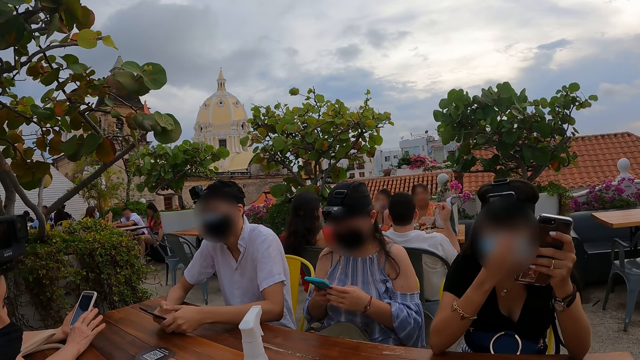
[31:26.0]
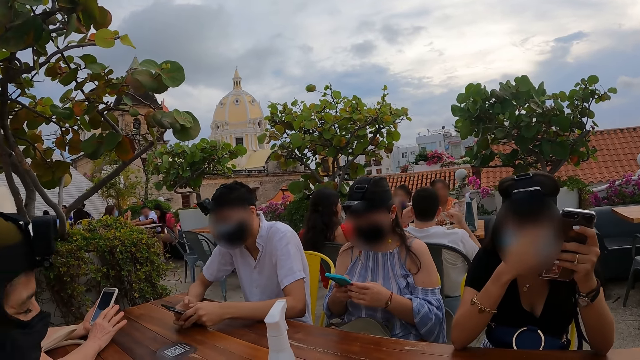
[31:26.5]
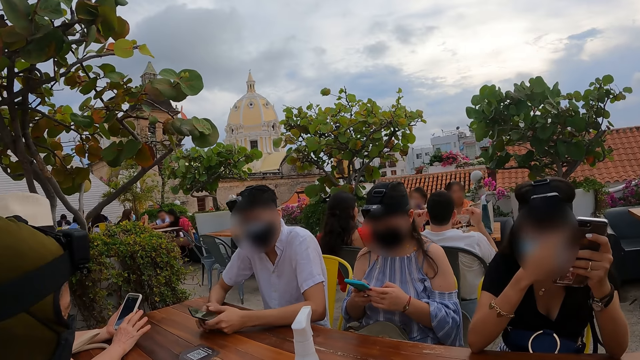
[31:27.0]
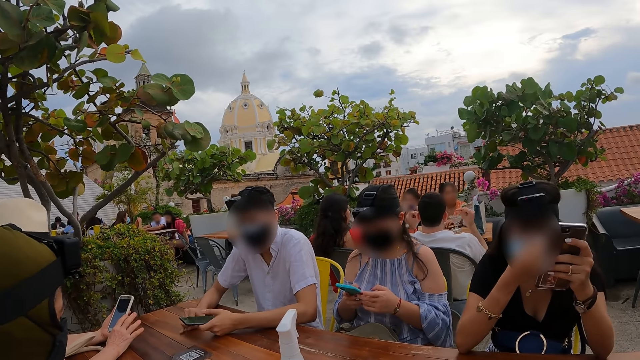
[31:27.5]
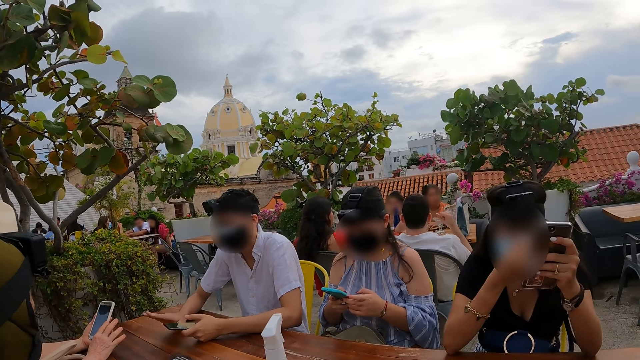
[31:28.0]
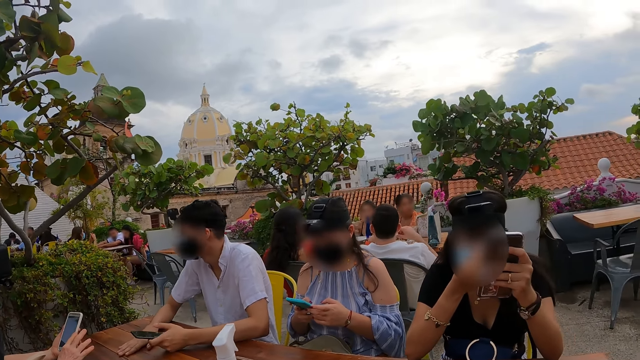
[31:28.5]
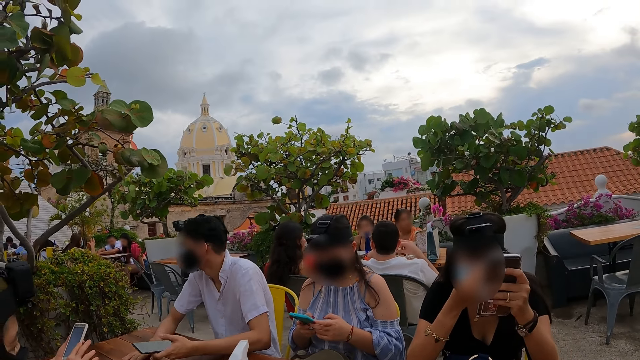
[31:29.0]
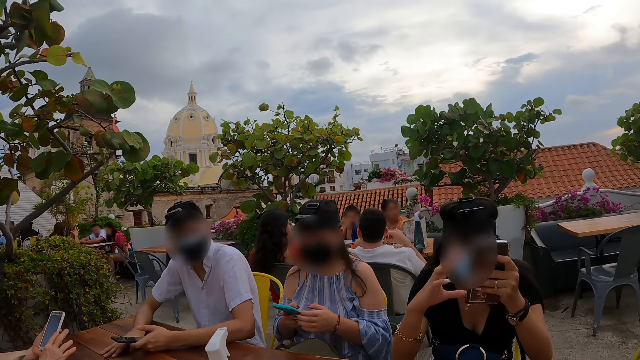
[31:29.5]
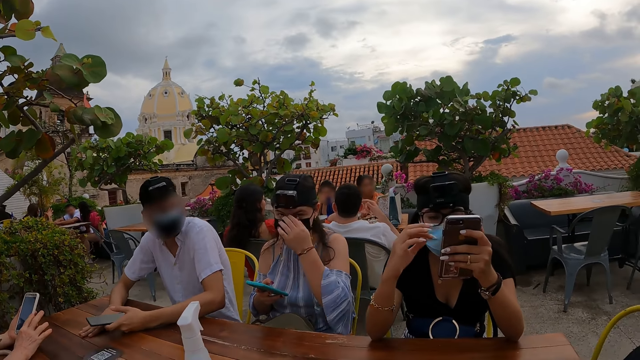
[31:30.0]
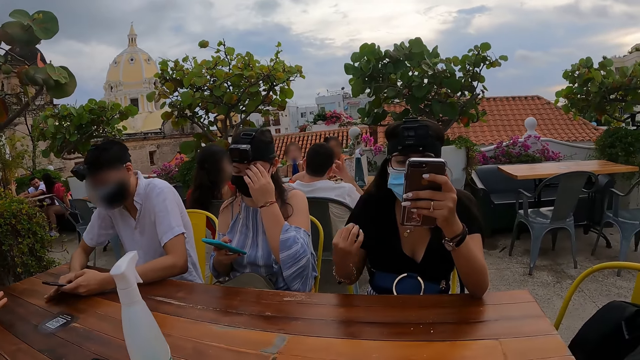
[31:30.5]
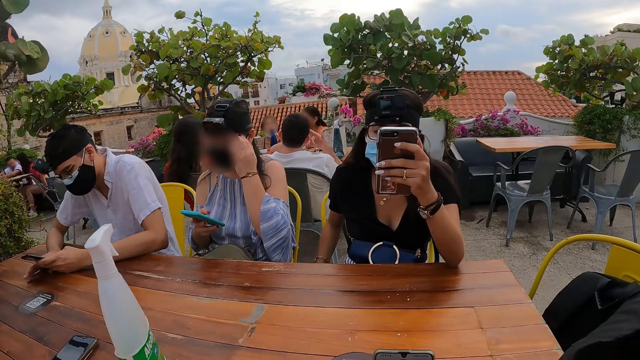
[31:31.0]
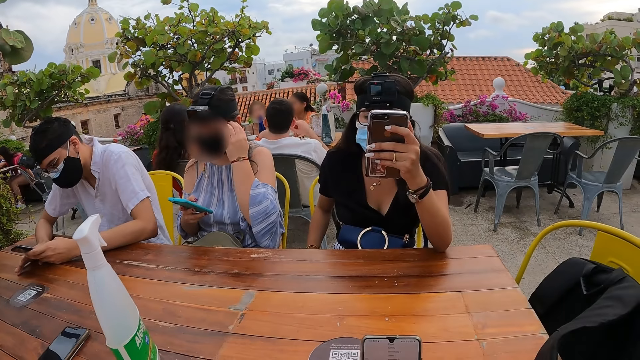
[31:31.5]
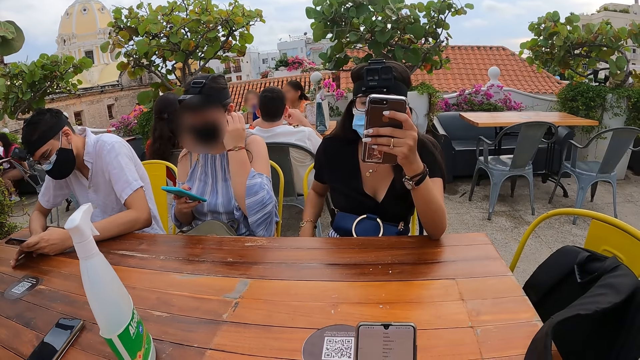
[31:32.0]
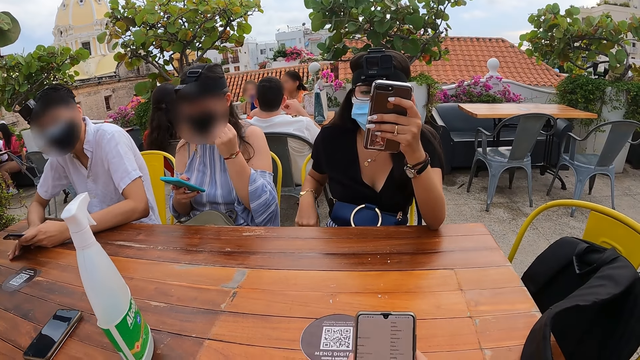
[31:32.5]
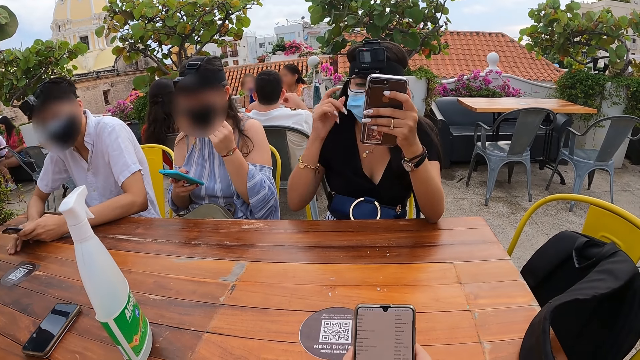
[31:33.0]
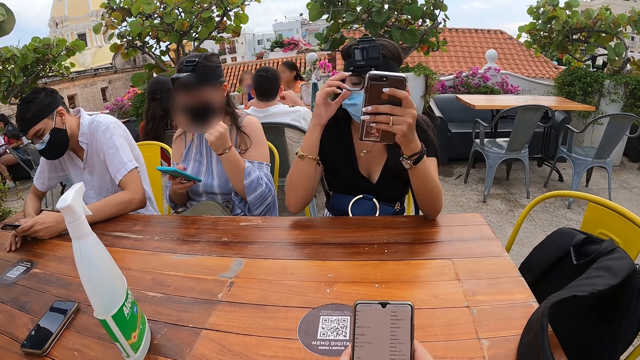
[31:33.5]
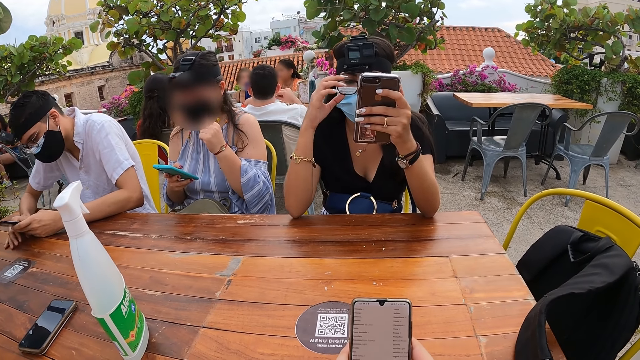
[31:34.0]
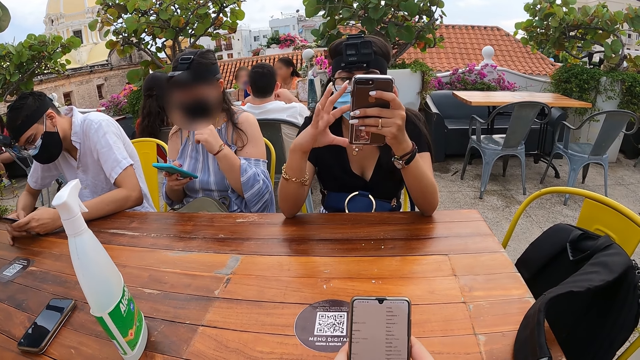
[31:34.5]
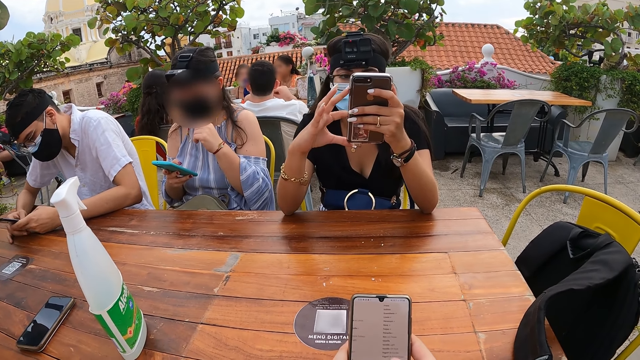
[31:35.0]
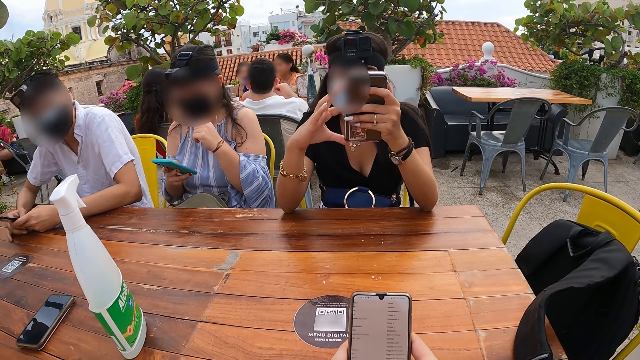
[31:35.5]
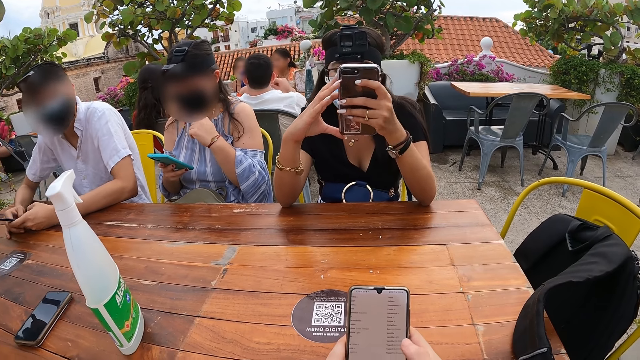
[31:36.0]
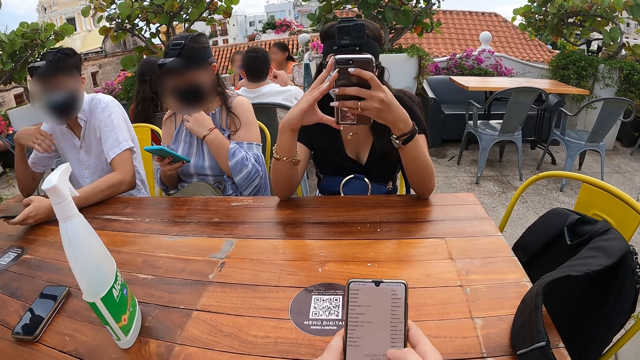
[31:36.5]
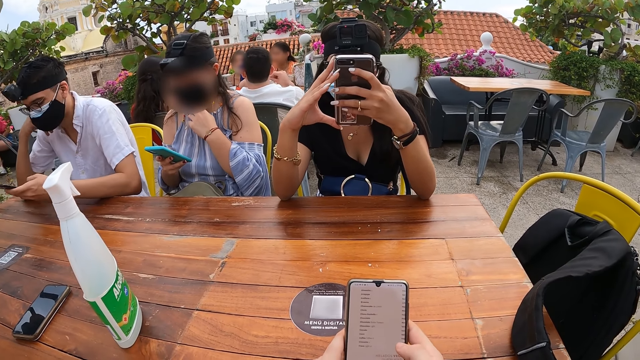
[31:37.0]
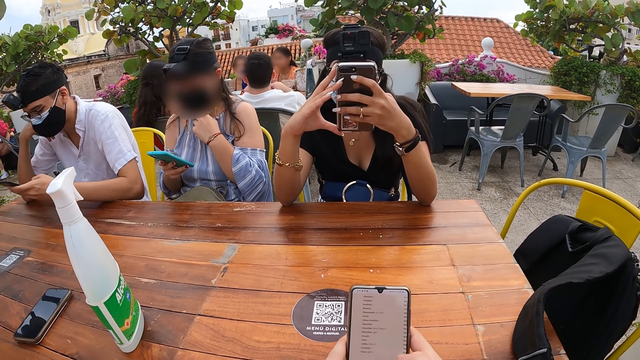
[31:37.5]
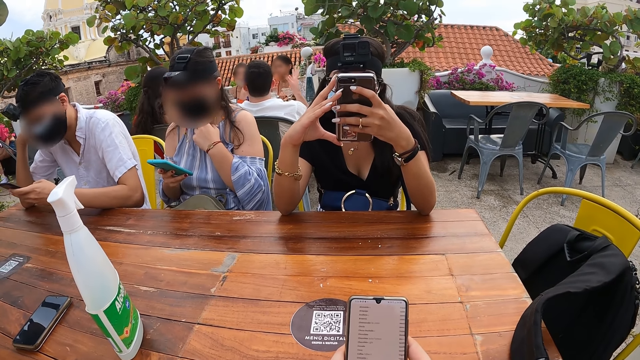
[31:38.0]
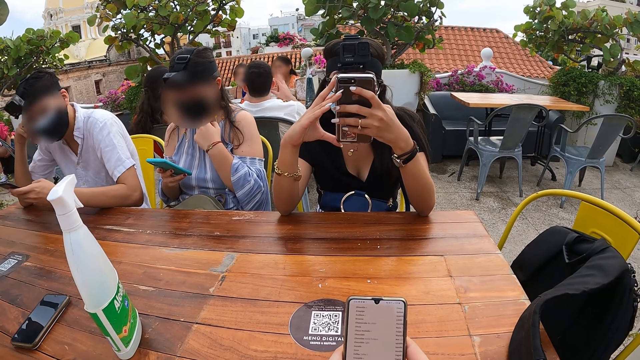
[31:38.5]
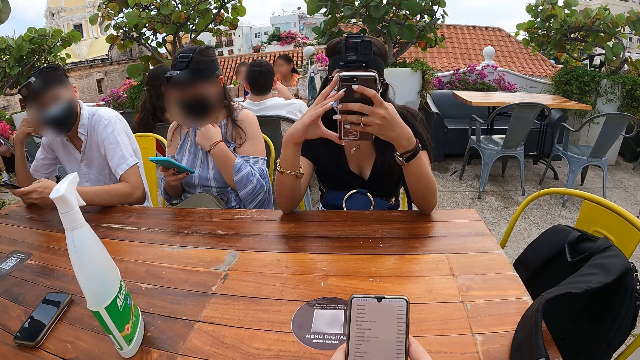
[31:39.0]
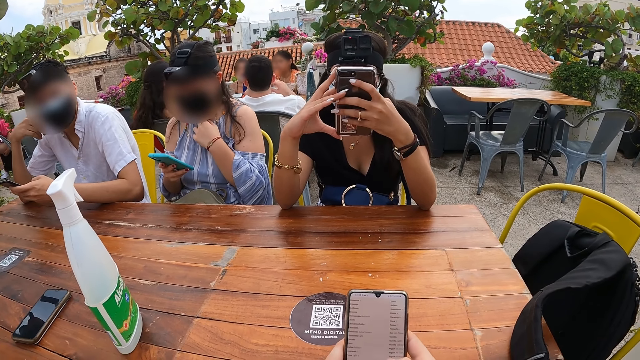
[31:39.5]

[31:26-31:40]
The woman operates the phone with both hands. The man holds the phone with both hands. The man holds the phone with his left hand. The woman holds the phone with her right hand. The woman adjusts her hair with her left hand. The man operates the phone with his left hand. Another woman adjusts the glasses on her face with her right hand. The camera wearer holds the phone with both hands. They operate on the phone. The man operates the phone with both hands. The other woman holds the phone with both hands and operates the phone with both hands. The man holds the phone with his left hand and operates the phone with his left hand.

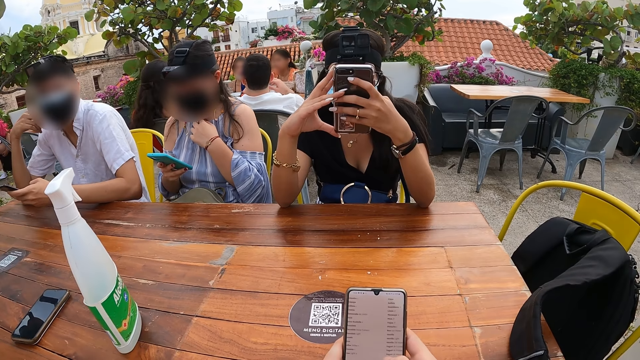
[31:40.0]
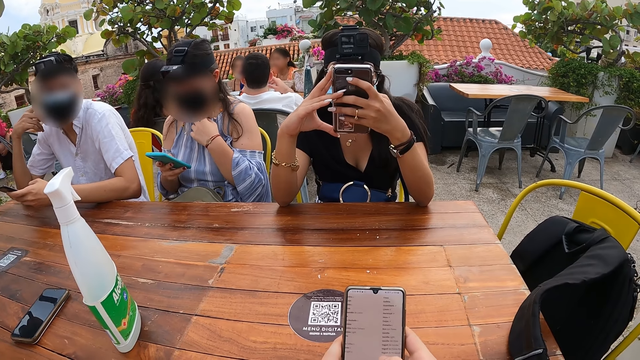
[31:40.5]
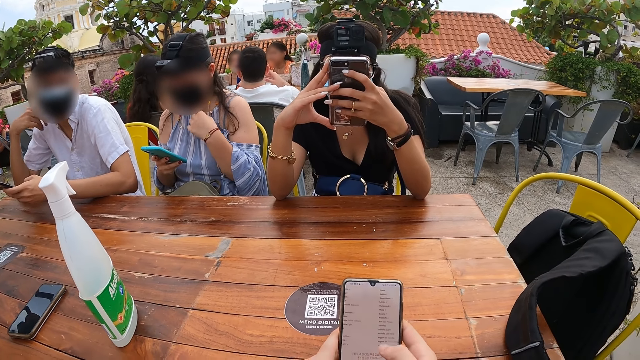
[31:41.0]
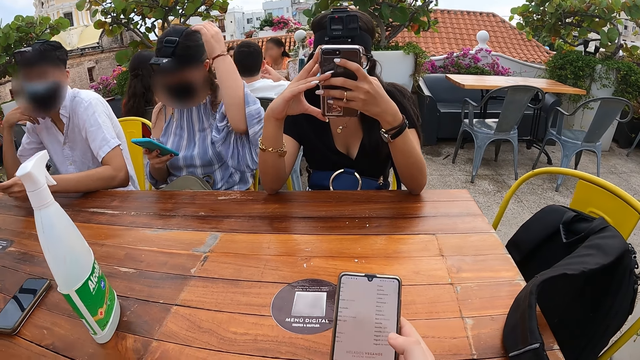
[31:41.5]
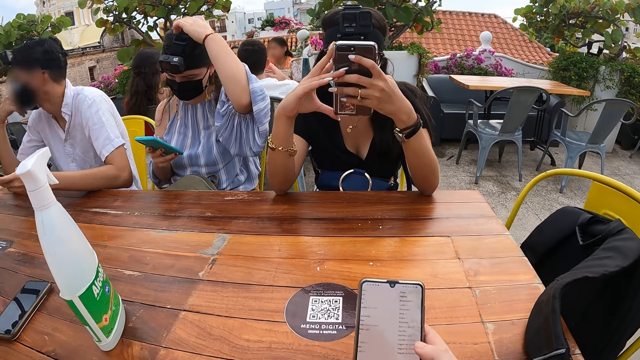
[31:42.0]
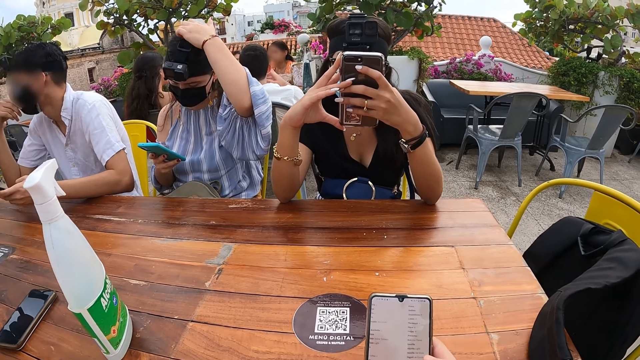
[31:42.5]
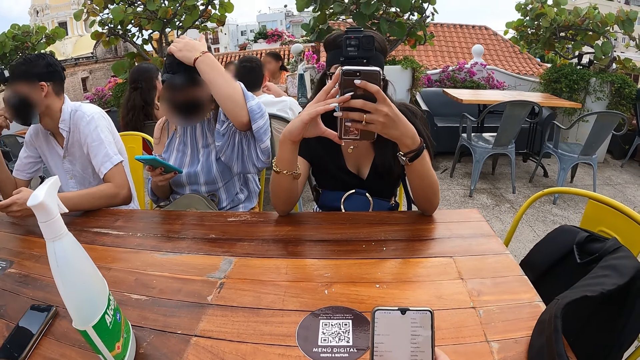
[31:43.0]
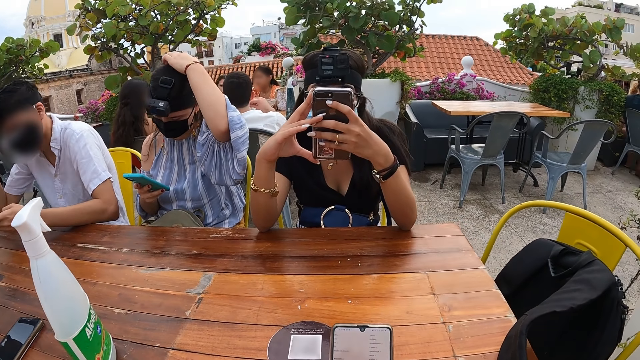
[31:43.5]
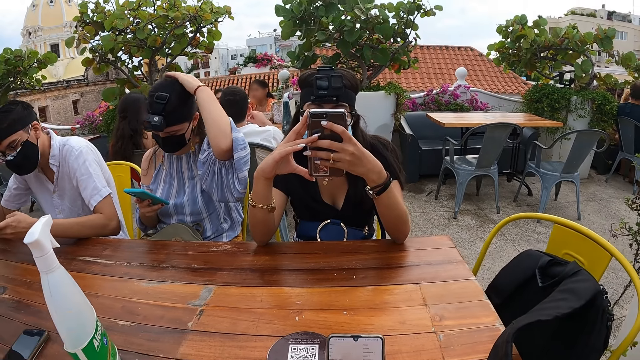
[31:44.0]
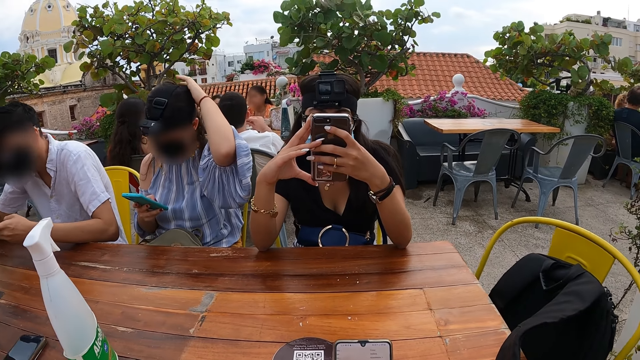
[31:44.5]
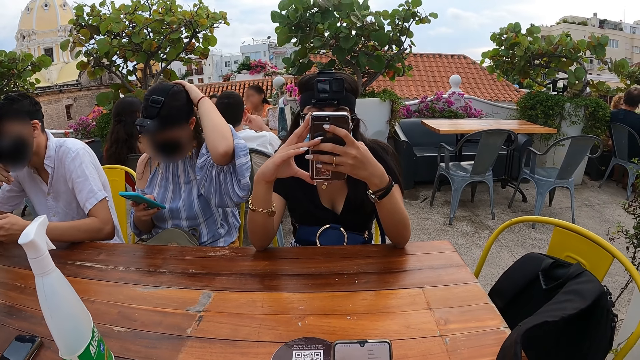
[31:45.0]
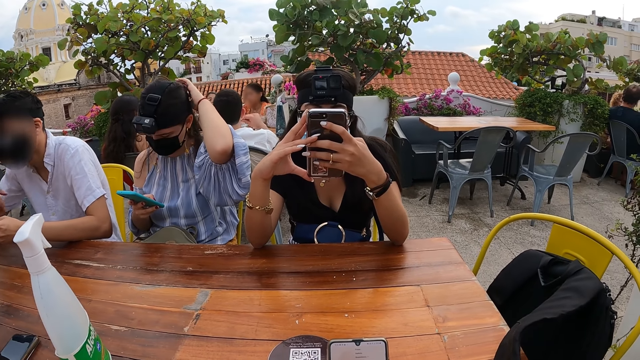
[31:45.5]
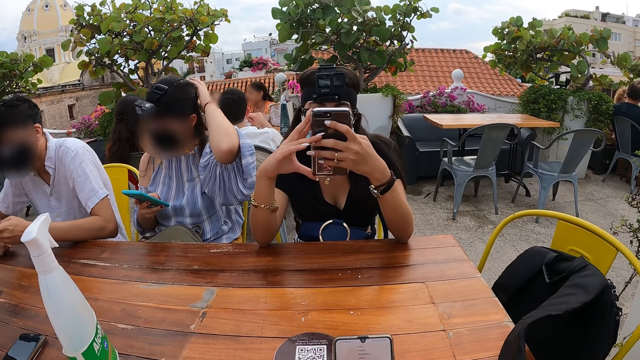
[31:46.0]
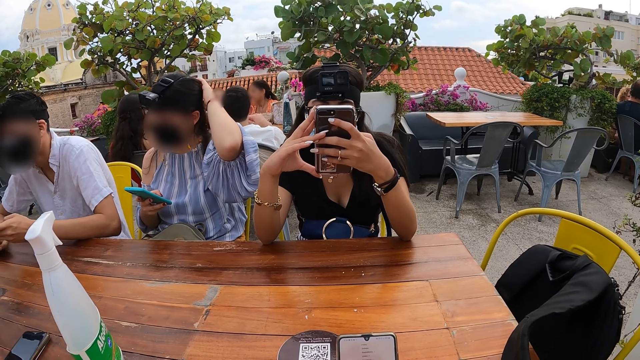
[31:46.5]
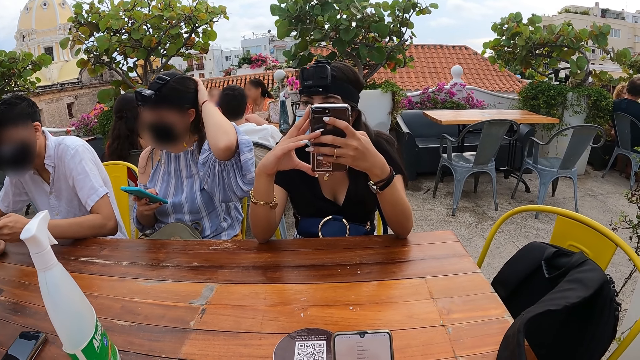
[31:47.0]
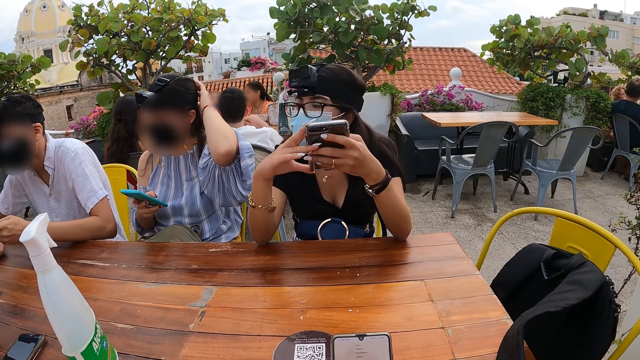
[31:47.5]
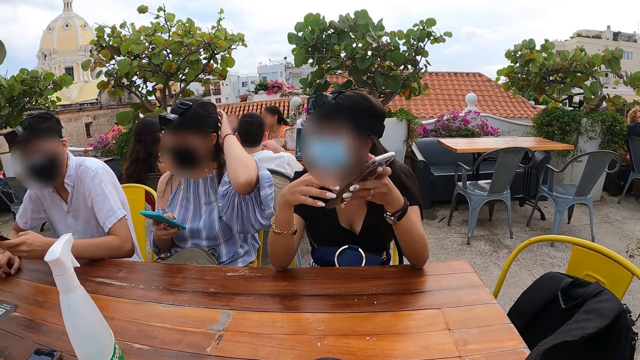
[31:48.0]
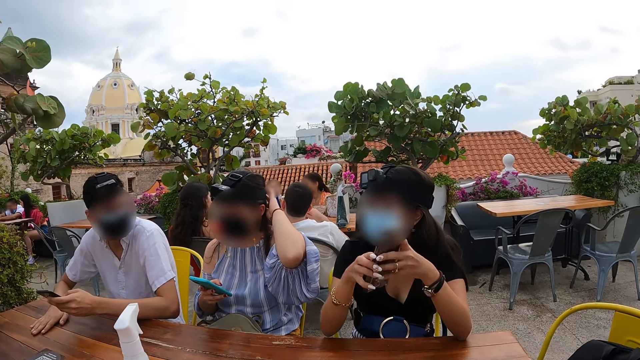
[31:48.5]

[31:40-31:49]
The camera wearer holds the phone with her right hand. The woman adjusts her hair with her left hand. The camera wearer stares at his friends.
